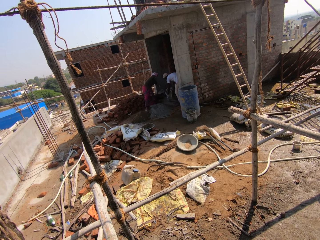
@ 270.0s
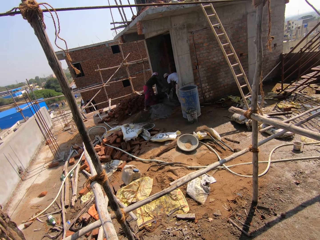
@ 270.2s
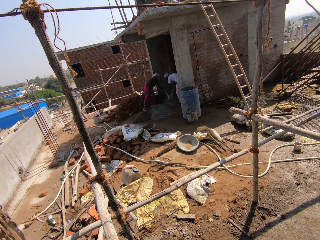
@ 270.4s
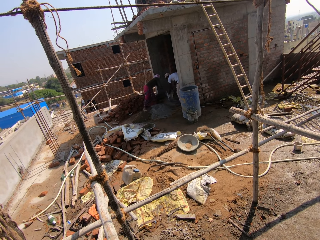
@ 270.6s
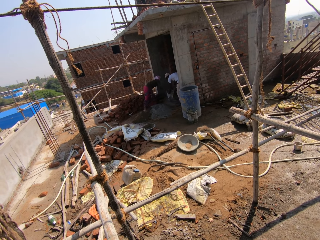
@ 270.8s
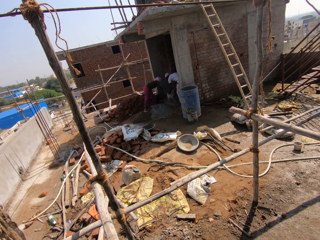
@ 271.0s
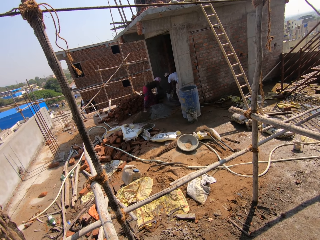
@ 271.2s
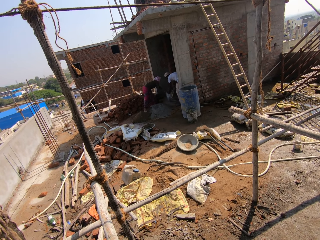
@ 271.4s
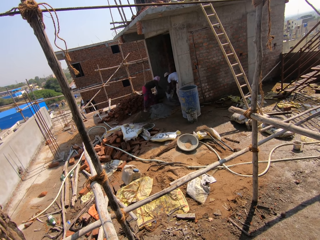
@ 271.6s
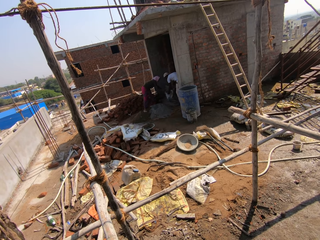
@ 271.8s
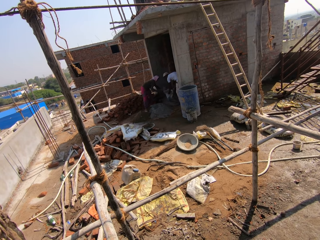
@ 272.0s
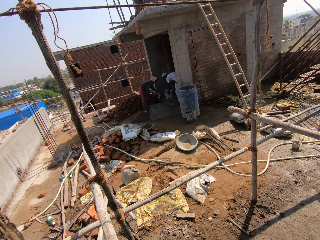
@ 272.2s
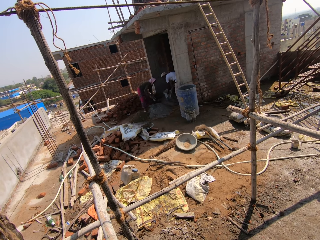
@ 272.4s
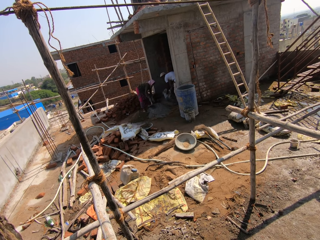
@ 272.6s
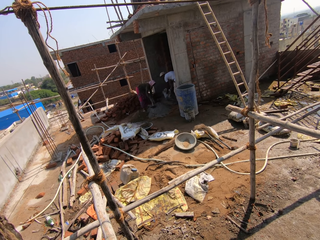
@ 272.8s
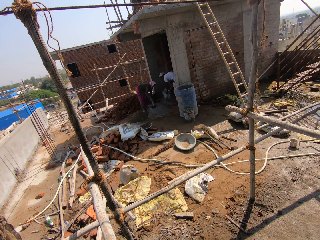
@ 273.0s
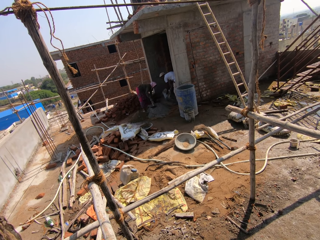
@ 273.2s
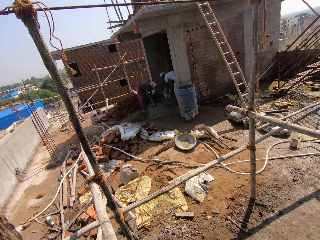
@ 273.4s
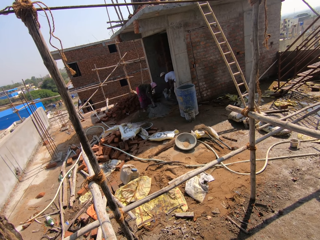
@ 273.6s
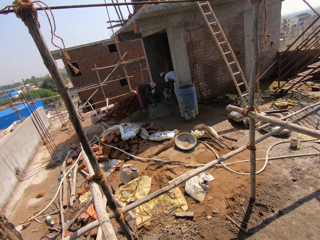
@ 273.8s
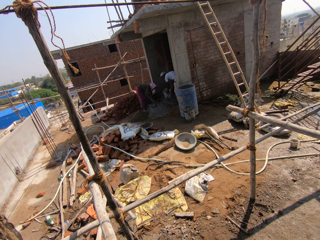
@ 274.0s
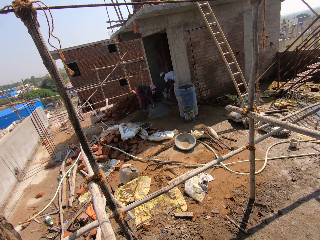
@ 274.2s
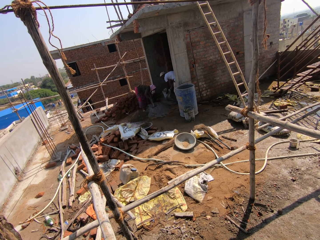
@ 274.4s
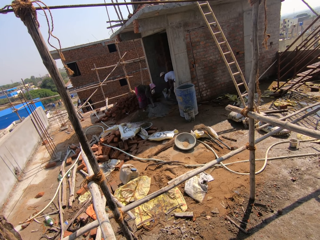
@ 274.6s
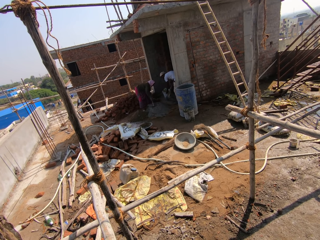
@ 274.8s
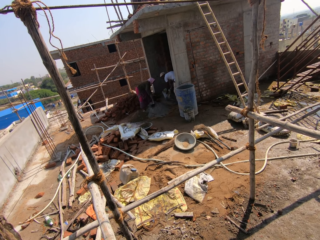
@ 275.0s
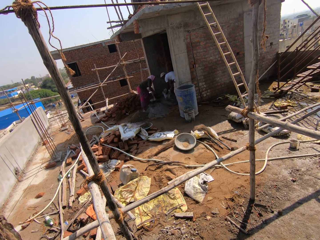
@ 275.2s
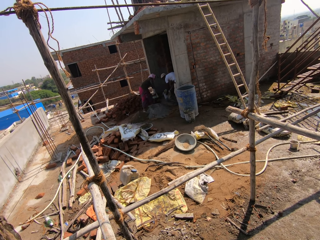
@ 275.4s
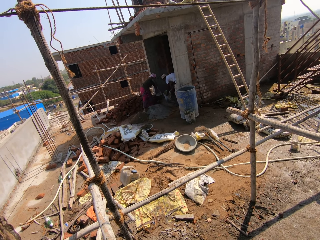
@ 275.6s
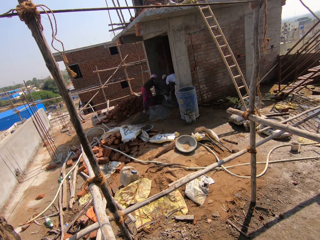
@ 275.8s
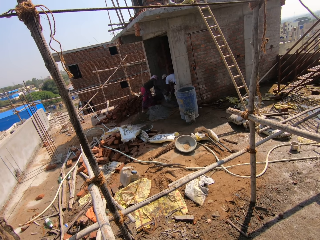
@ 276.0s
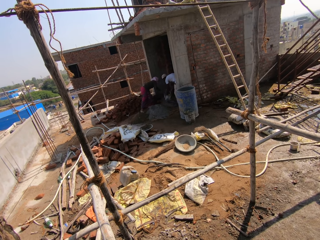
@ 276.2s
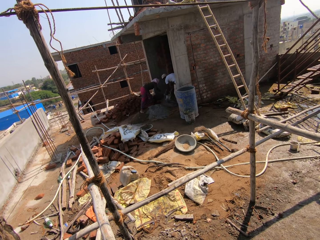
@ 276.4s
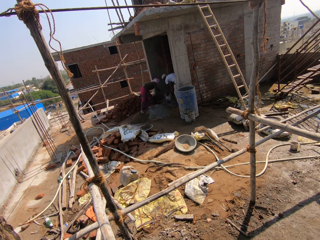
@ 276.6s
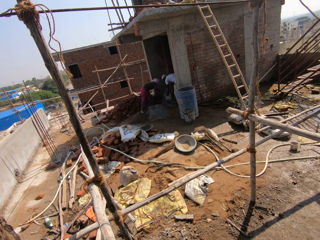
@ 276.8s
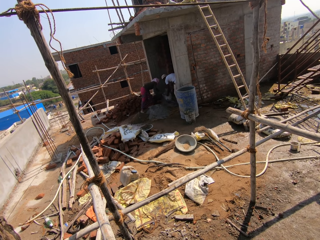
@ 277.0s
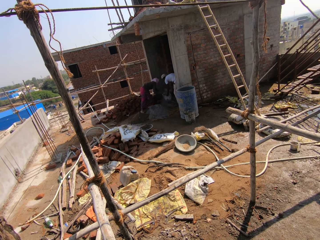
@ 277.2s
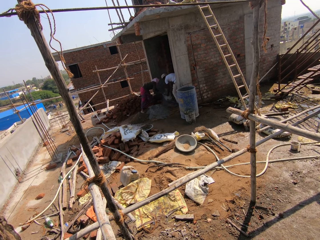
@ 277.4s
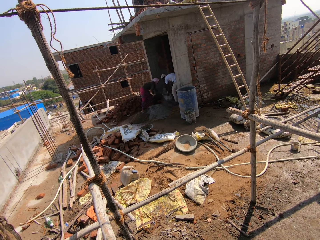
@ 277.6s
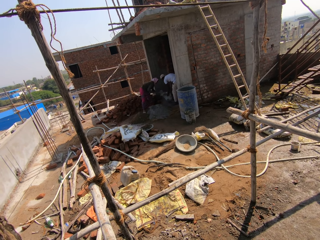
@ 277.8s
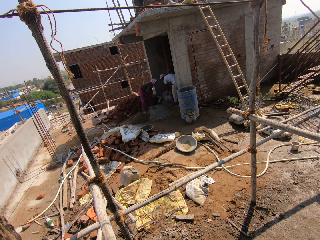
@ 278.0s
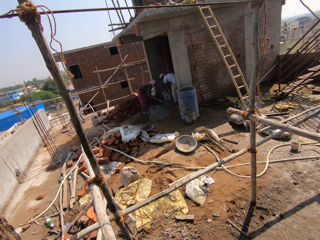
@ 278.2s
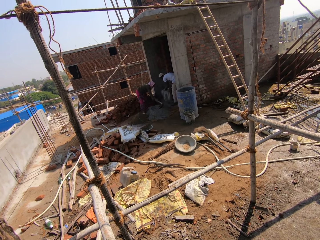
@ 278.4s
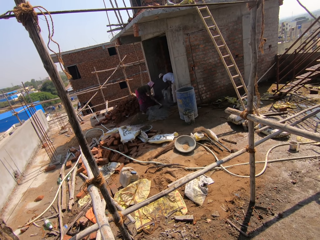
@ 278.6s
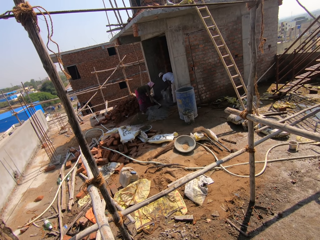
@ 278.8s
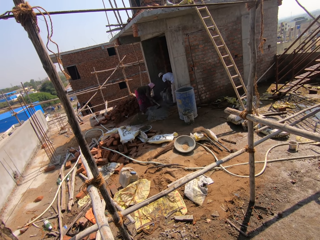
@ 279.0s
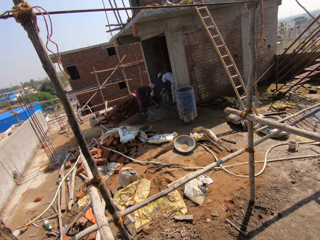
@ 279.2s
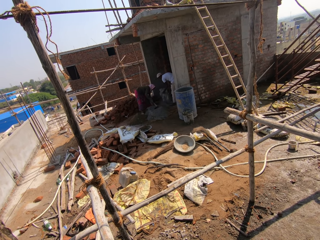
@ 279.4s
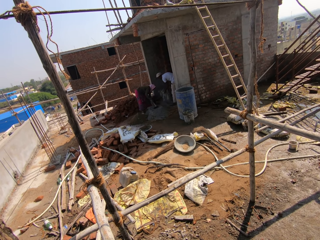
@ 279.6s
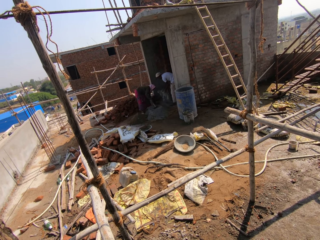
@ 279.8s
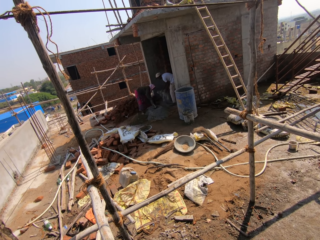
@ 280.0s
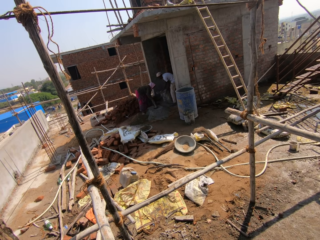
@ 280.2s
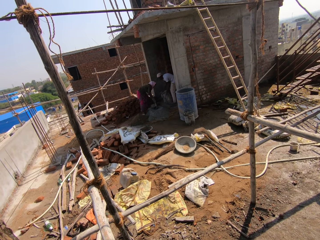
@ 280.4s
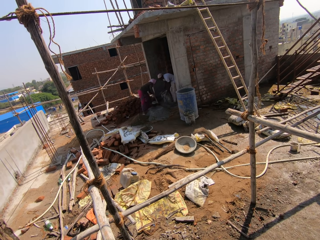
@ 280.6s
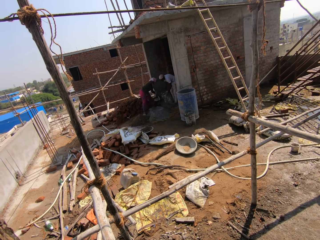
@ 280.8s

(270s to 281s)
A person puts the cement in the bag. The person takes the cement and puts the cement in the bag. Another person moves the bag of the cement. The first person takes the cement.

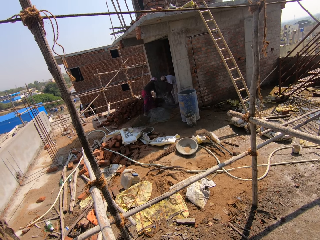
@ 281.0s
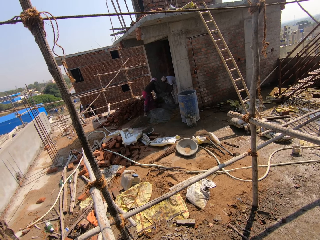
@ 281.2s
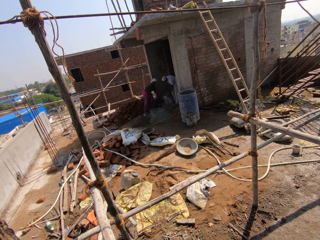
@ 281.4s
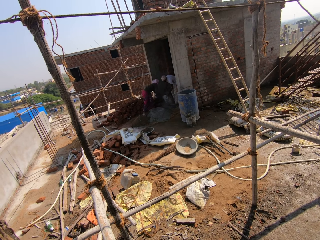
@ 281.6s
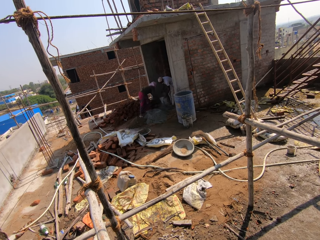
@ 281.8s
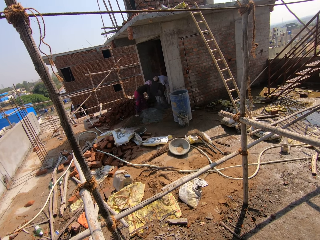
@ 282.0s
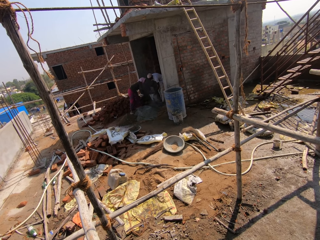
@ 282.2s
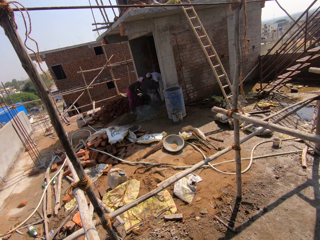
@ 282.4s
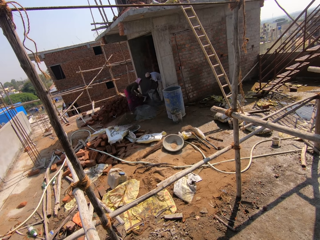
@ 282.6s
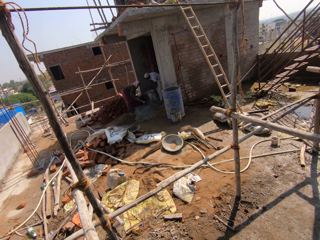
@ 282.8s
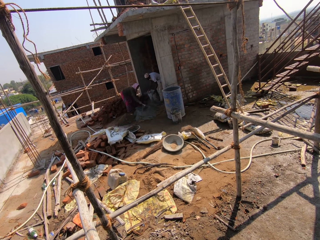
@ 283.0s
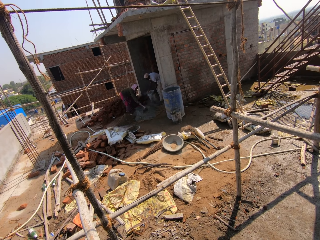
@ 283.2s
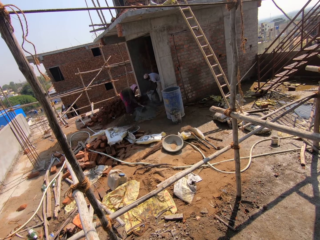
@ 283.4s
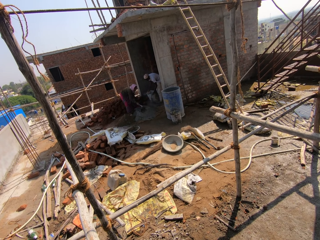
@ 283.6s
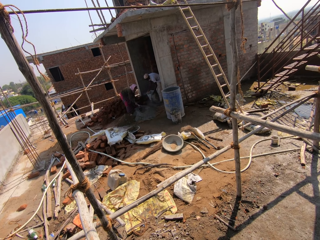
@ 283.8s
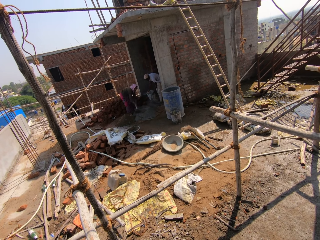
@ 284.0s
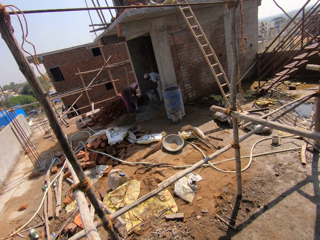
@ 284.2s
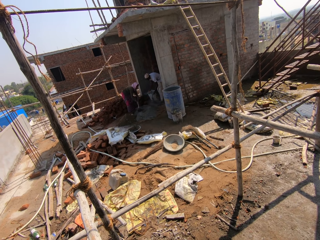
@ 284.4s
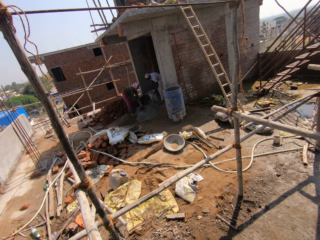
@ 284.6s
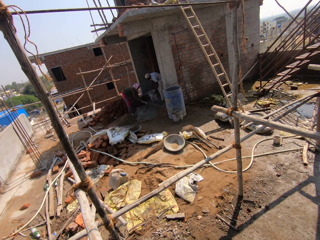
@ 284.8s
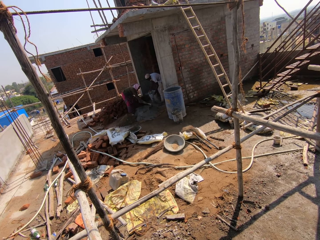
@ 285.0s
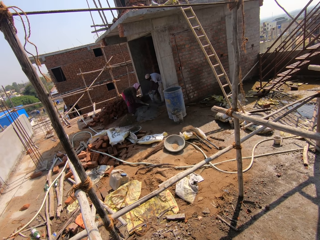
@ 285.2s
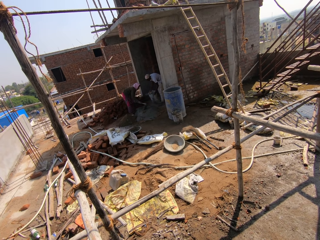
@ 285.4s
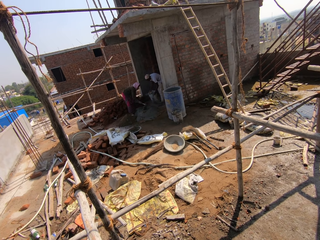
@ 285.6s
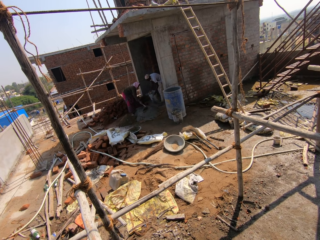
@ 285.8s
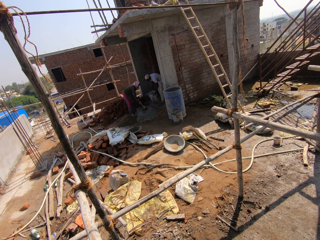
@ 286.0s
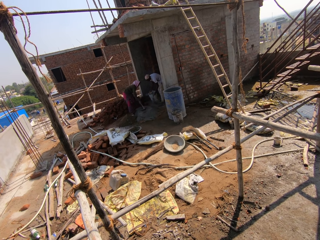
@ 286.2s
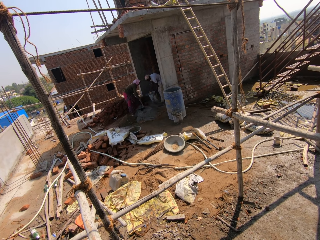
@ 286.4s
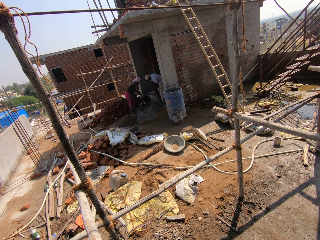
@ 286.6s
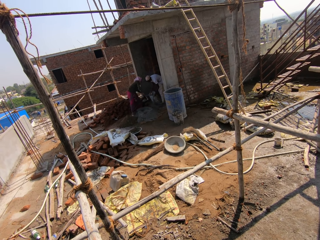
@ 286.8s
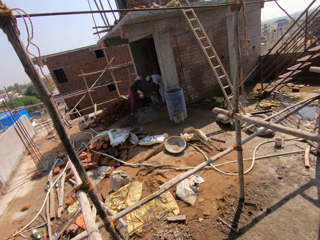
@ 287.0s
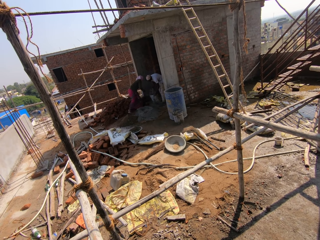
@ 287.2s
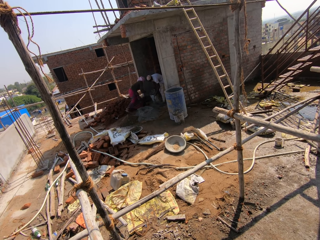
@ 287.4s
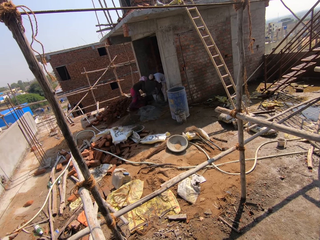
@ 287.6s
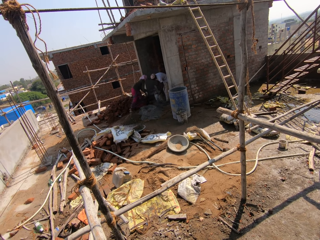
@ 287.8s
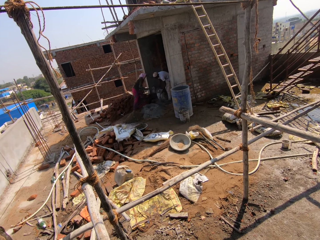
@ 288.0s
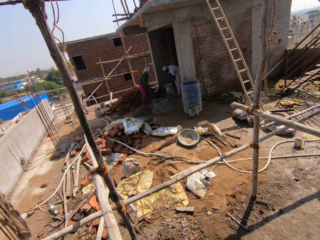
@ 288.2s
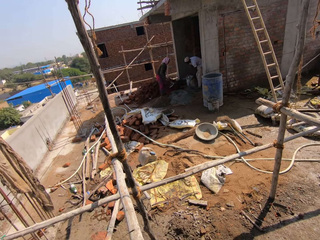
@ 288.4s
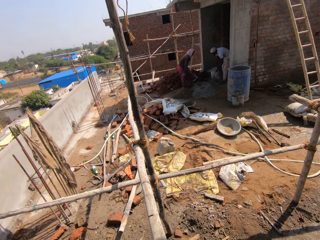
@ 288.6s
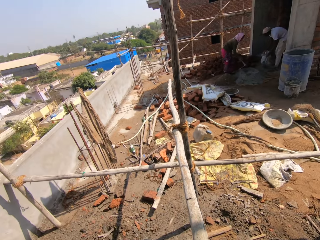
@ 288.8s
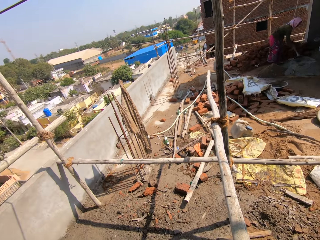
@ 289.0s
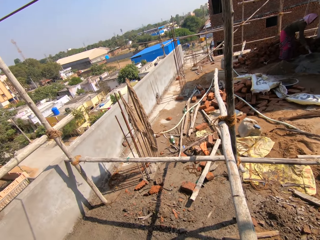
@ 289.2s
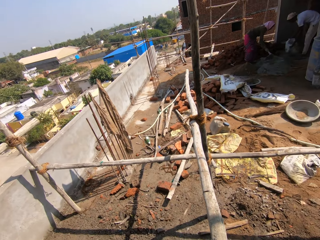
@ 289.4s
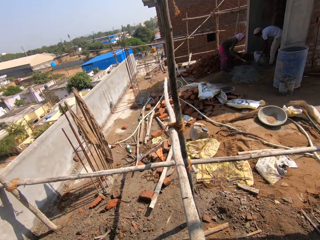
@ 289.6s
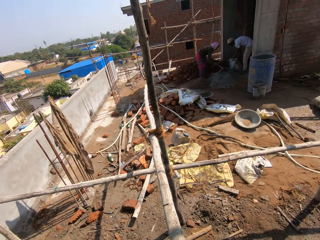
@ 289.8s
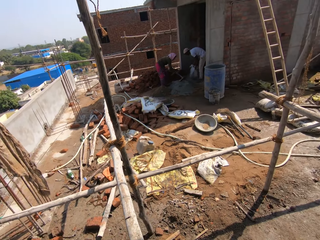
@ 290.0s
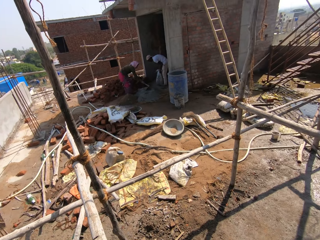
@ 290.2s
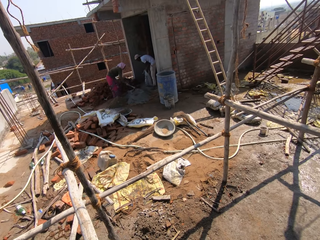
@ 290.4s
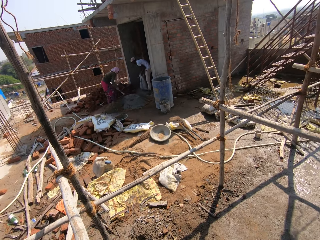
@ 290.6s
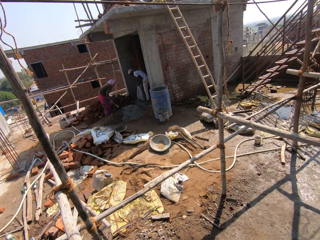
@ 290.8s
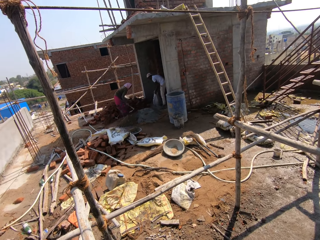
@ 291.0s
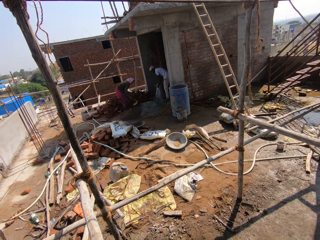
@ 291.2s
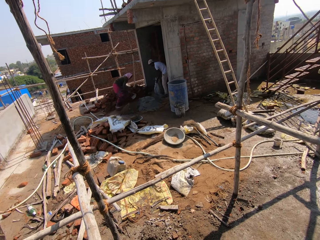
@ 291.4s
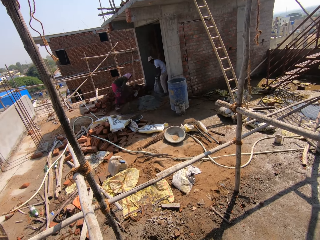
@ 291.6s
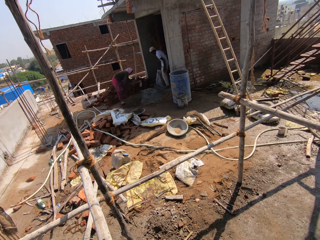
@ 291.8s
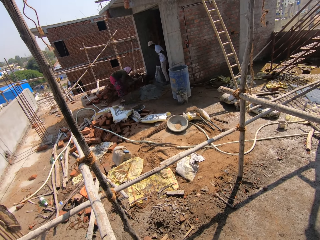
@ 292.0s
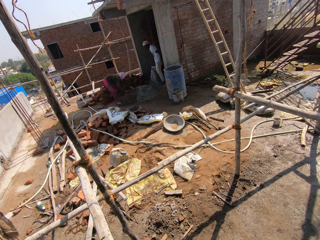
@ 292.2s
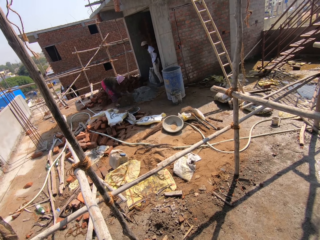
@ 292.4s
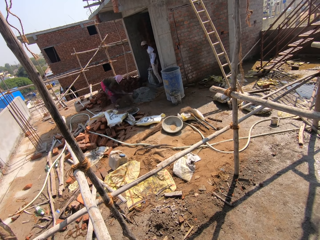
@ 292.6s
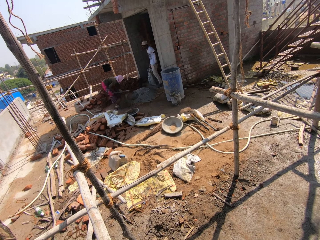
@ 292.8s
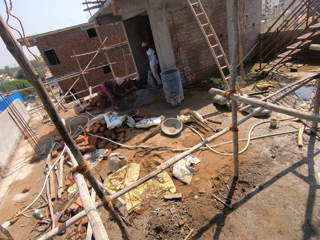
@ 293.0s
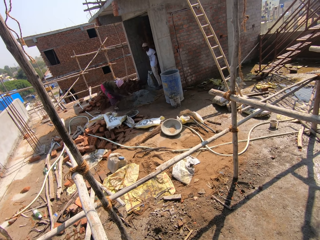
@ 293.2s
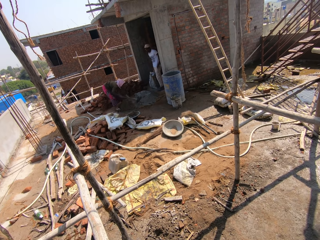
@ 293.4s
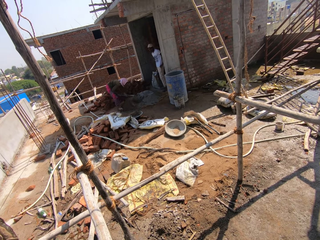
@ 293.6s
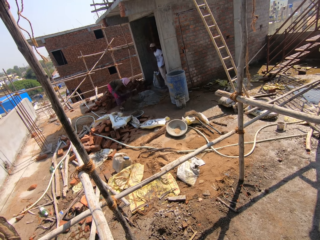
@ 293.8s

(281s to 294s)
A person puts the cement in the bag. The person takes the cement. The camera wearer talks to a person. They look around the building site.
